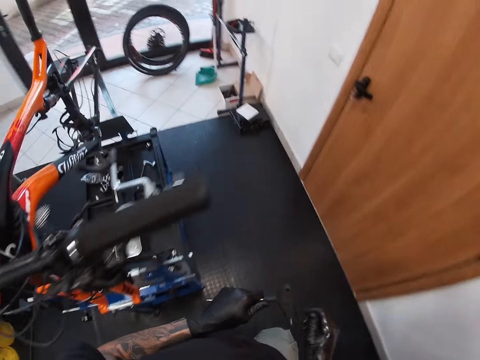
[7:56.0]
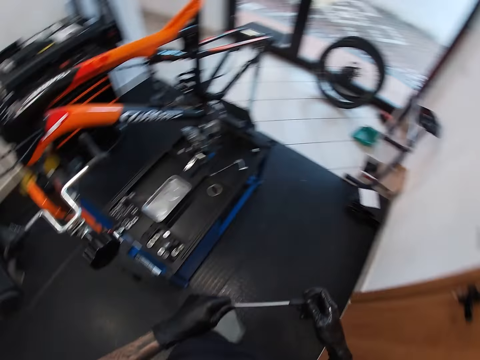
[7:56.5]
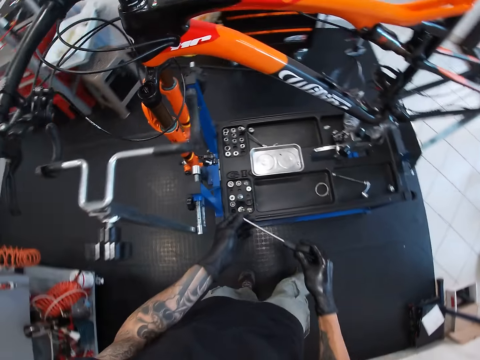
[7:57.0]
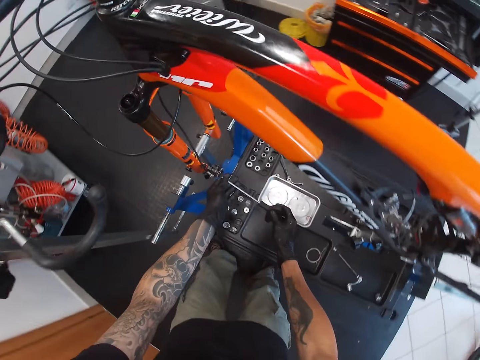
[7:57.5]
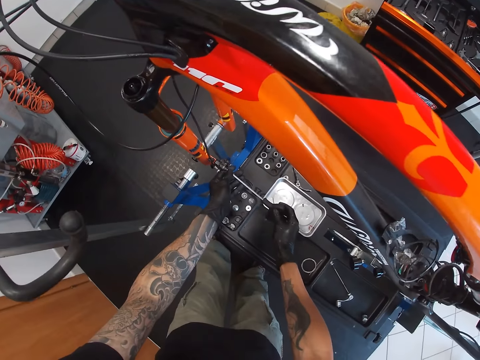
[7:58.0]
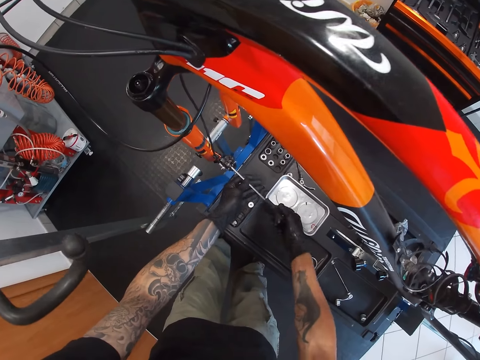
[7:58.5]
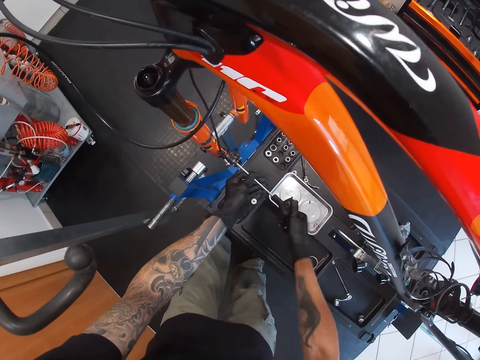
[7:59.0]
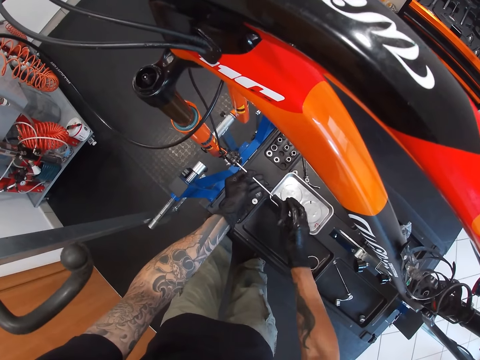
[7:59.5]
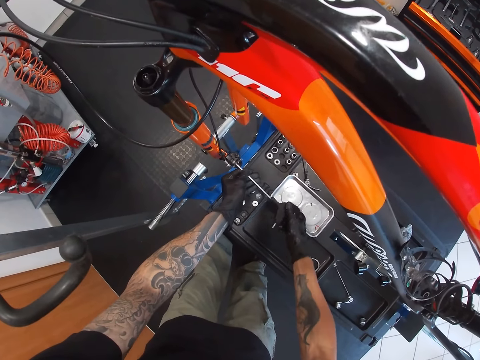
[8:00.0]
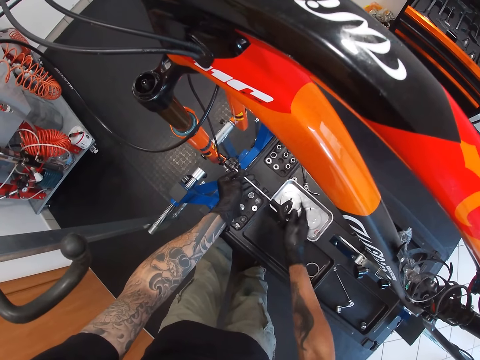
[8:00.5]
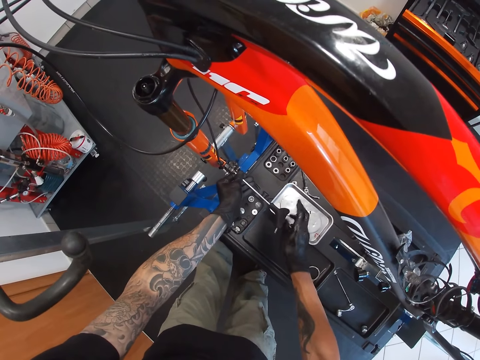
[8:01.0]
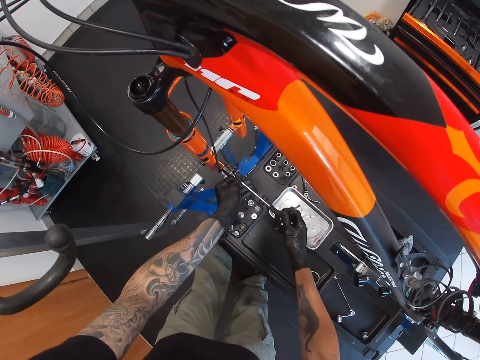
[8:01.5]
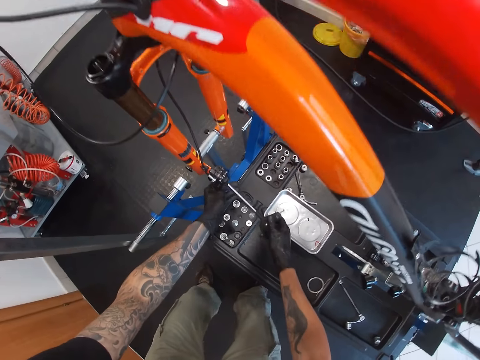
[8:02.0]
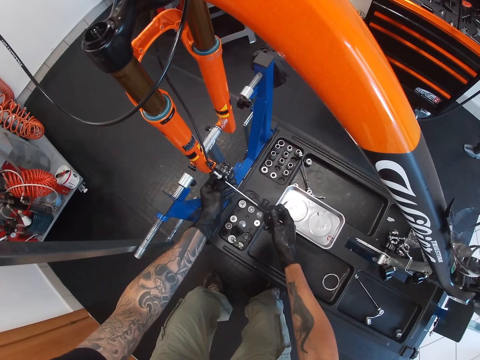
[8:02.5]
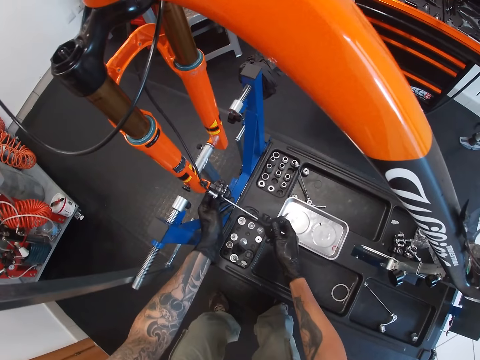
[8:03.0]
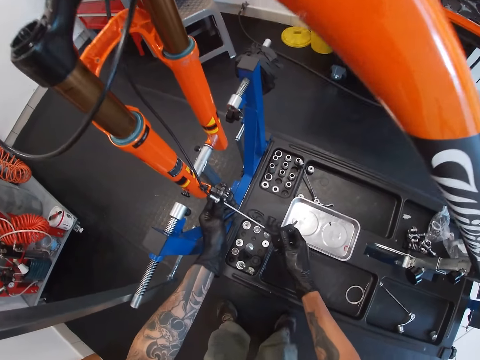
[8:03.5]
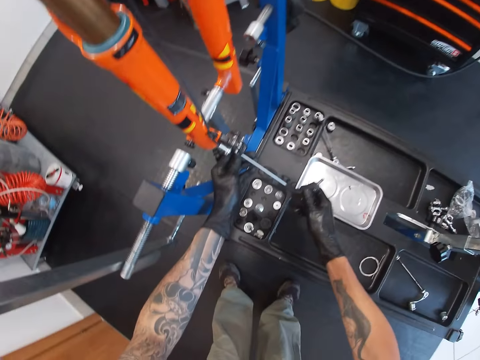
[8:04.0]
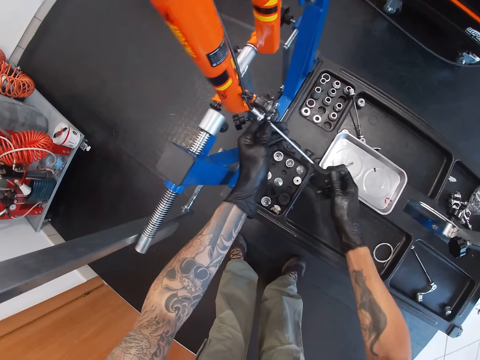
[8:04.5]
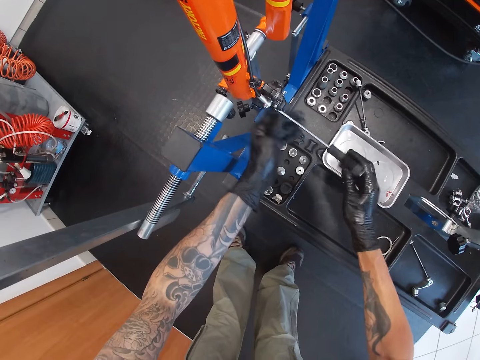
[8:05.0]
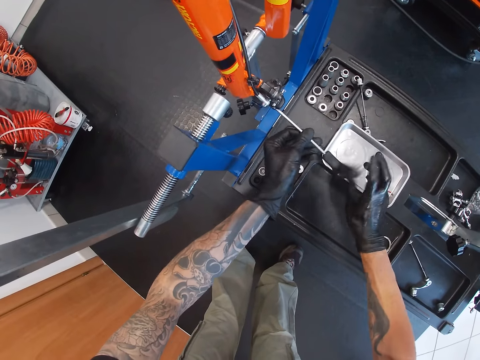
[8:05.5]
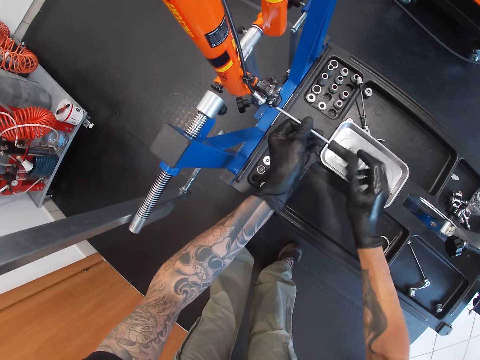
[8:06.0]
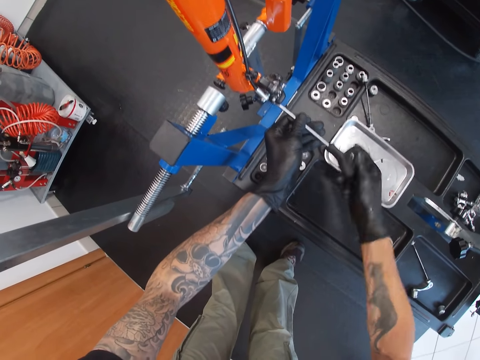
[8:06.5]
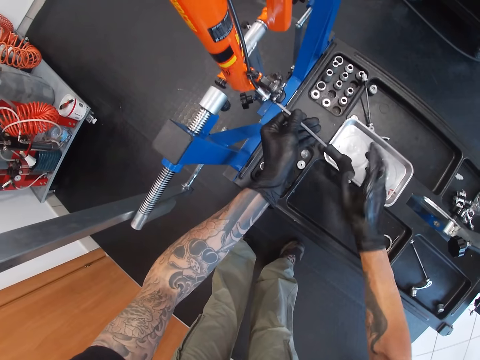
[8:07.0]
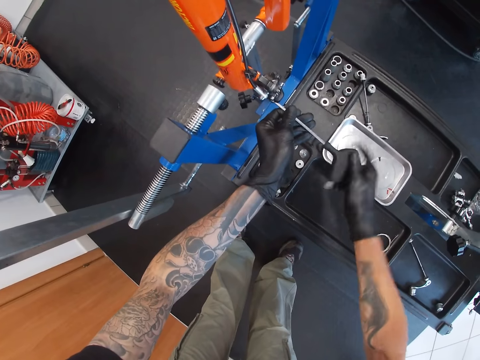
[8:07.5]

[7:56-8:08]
The camera wearer holds a screwdriver with both hands. He places his left hand on the hex wrench in his right hand. He walks around. He unscrews an air pressure pump with the hex wrench in both hands. He tightens a screw with the screwdriver. He stops tightening the screw. He adjusts the screw with the screwdriver. He tightens the screw with the screwdriver.

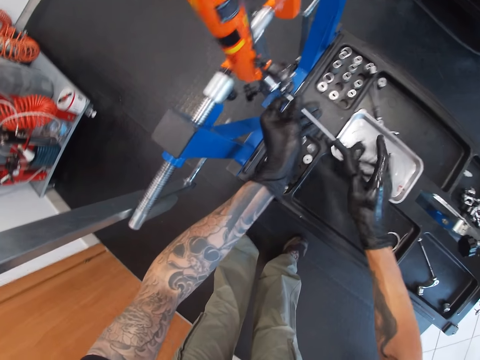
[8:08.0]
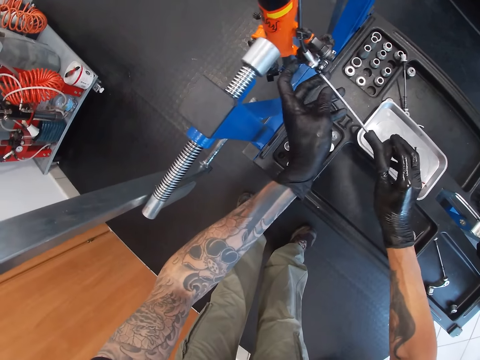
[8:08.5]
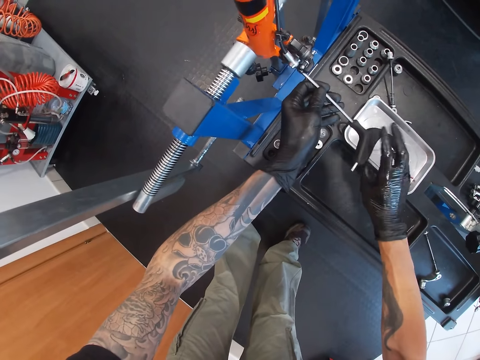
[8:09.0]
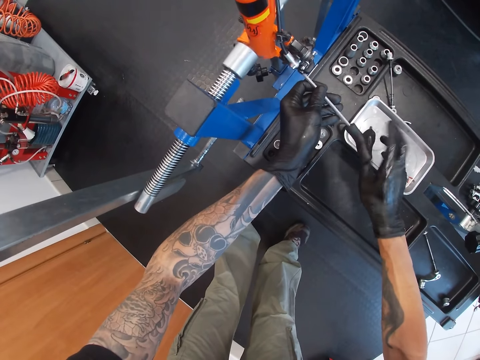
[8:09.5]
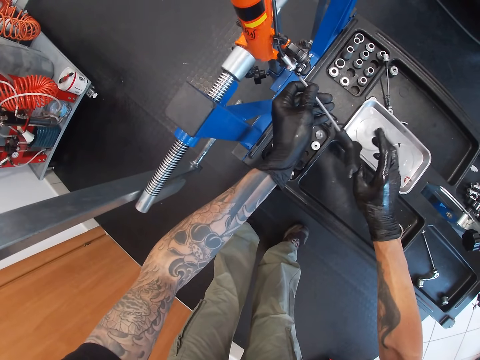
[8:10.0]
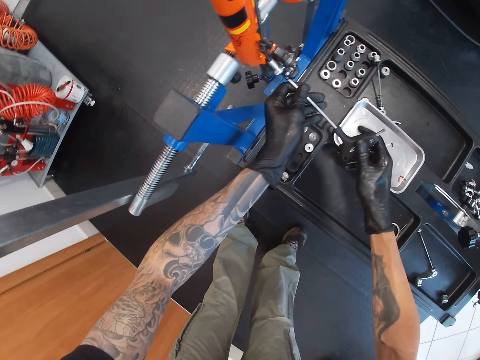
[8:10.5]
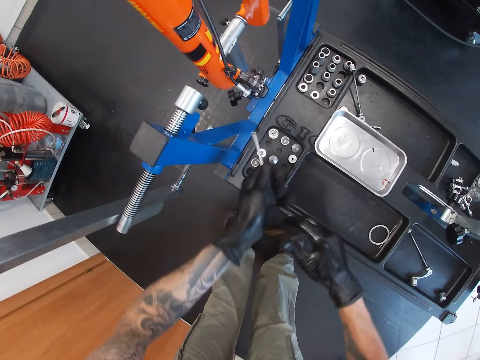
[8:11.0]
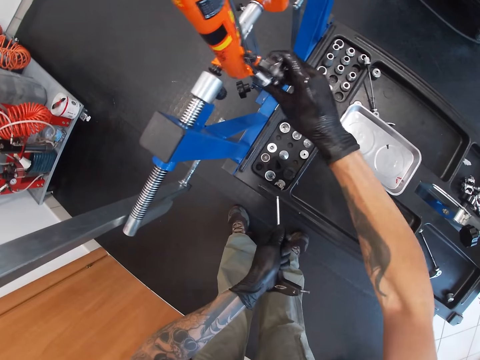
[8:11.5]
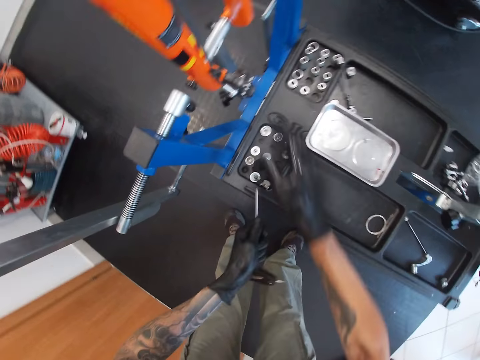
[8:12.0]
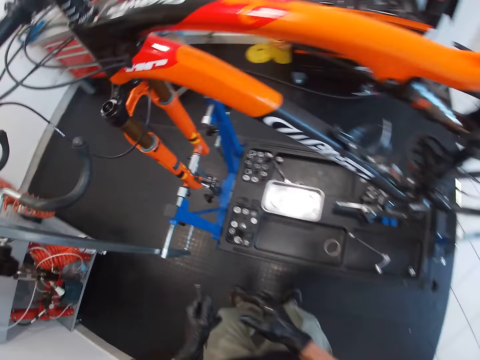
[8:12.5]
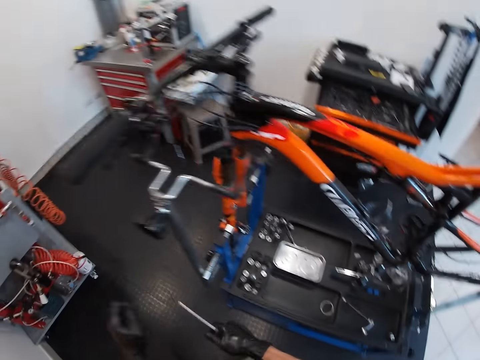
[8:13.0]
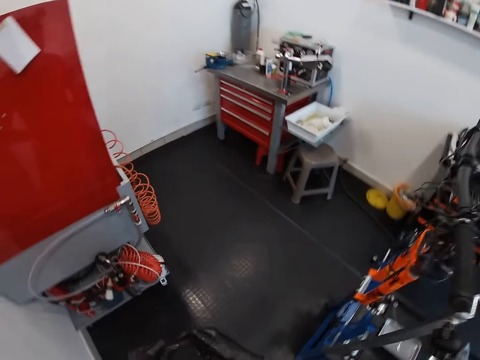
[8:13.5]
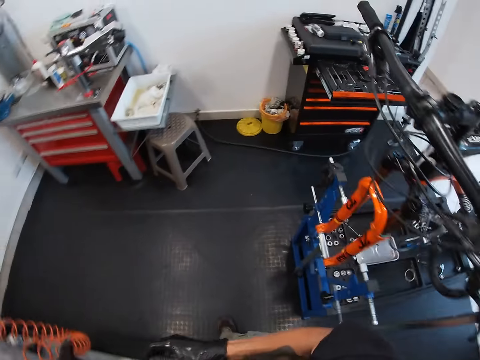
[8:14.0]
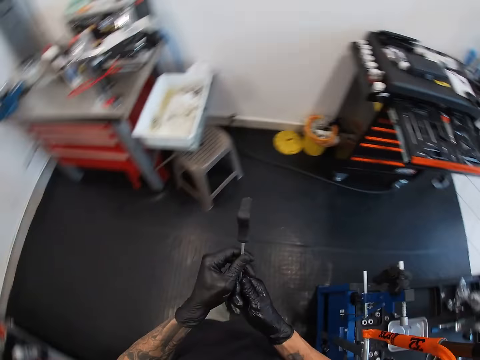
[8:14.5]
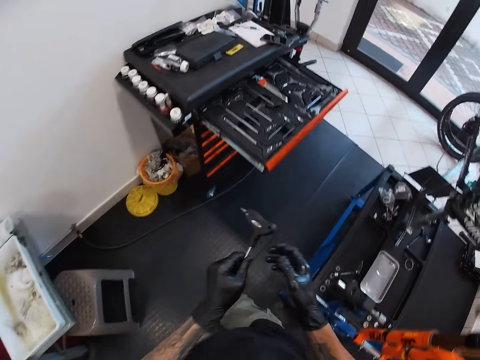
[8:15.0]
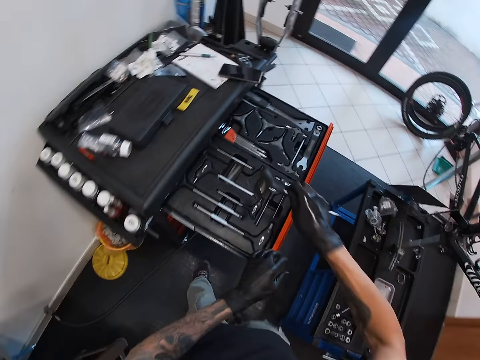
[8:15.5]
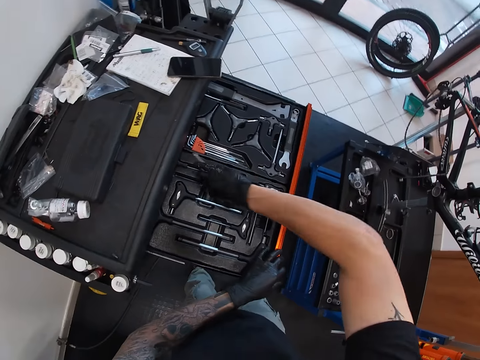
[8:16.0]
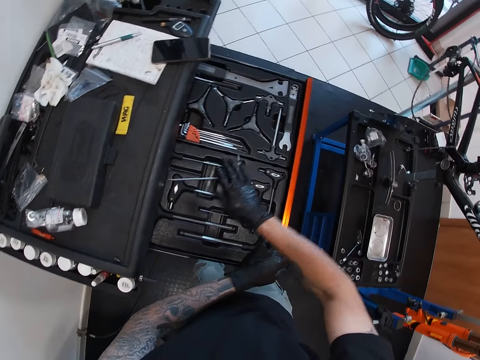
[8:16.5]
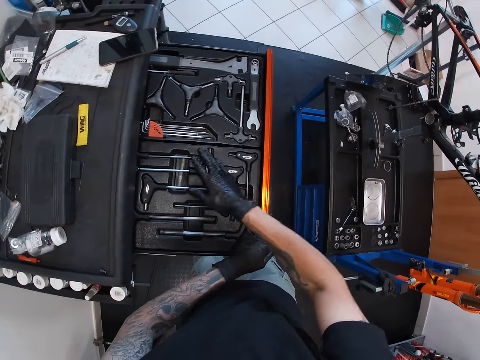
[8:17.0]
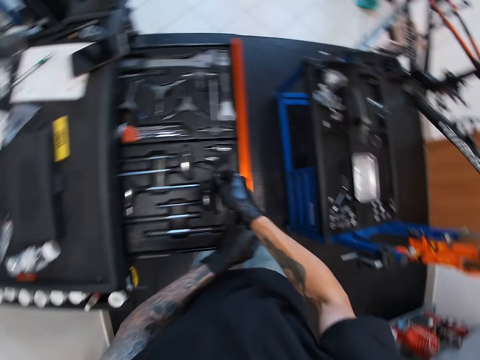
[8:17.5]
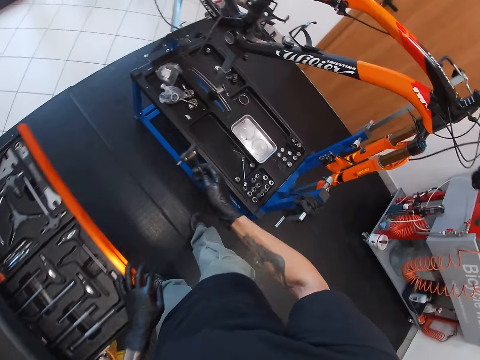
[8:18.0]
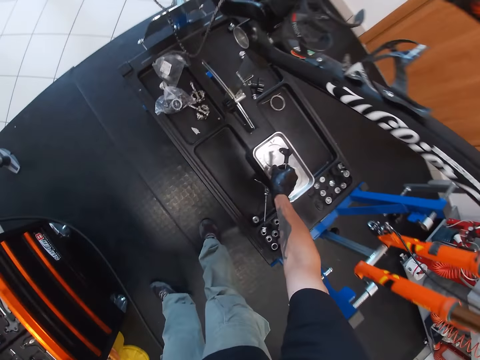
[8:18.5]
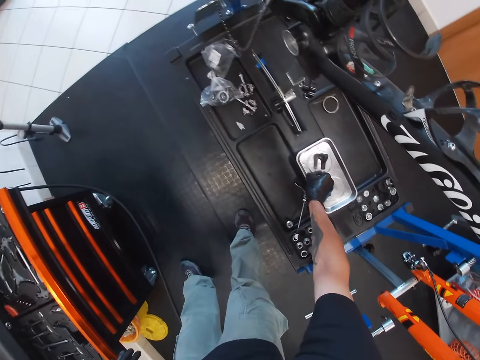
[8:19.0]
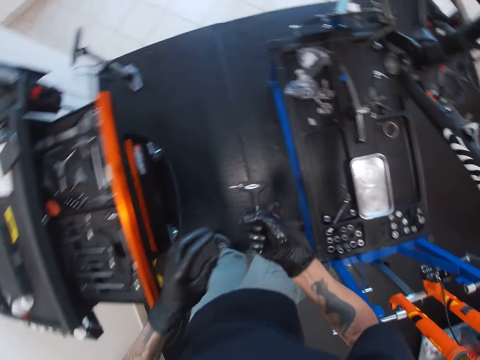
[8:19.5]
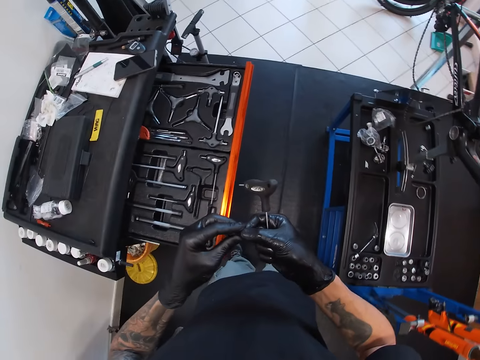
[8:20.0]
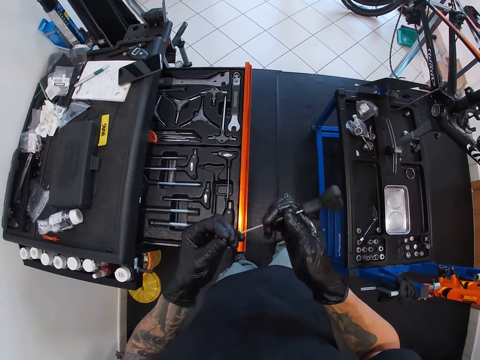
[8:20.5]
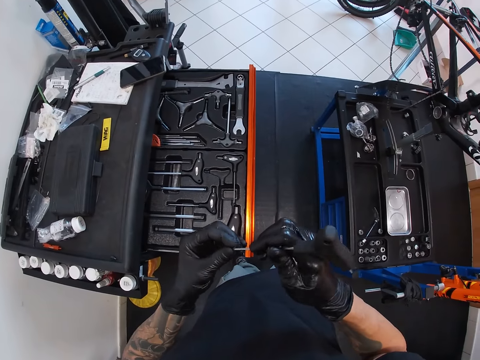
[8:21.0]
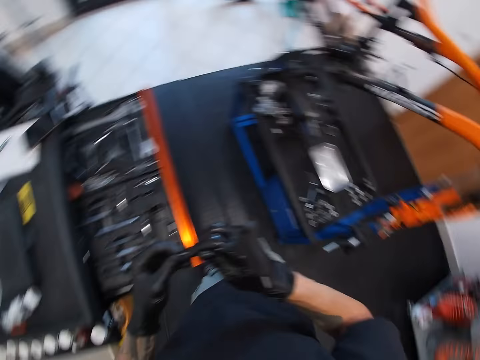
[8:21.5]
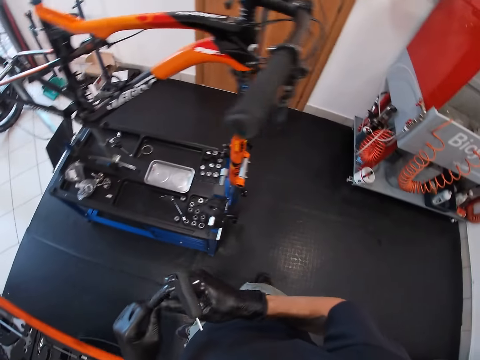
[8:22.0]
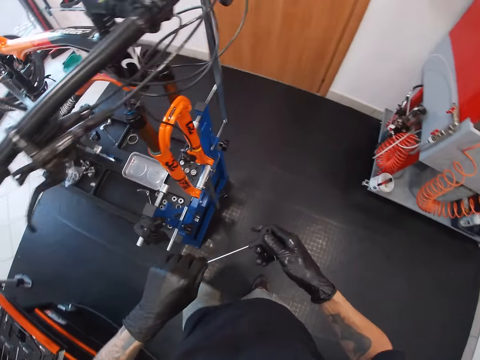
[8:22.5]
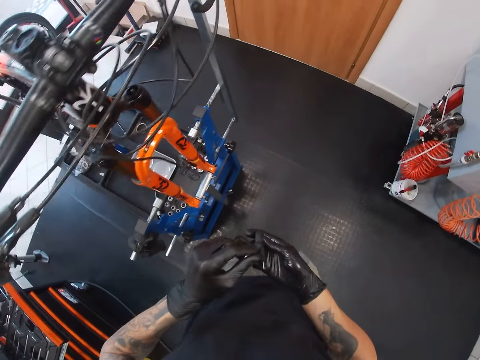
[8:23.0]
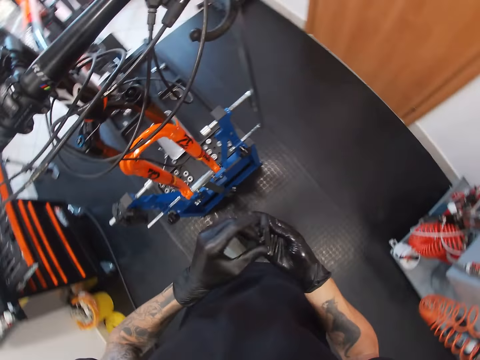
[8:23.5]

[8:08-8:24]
The camera wearer stops tightening the screwdriver. He tightens the screw with the screwdriver. He lifts the screwdriver. He passes the hex wrench from his right hand to his left hand. He shakes the air pressure pump or brakes mounting plate with his right hand. He removes his hands from the brakes mounting plate. He stands up. He passes the hex wrench from his left hand to his right hand. He holds the screwdriver with both hands. He touches the hex wrench in his right hand with his left hand. He walks around. He holds the screwdriver with both hands. He passes the hex wrench from his left hand to his right hand. He places the hex wrench in the drawer with his right hand. He picks a hex wrench from the drawer with his right hand. He picks a knob from the tray with his right hand. He places the knob in his left hand with his right hand. He adjusts the bolts in his hand. He picks the bolt in his hand with the screwdriver. He places the hex wrench in his right hand in the knob in his left hand. He looks around. He walks around.
